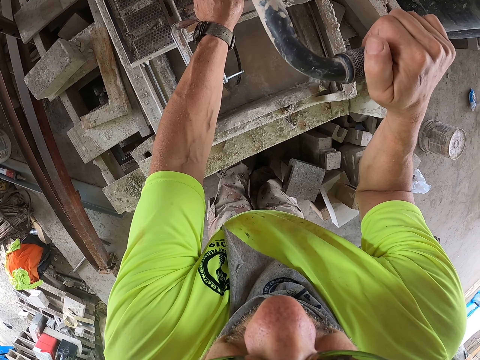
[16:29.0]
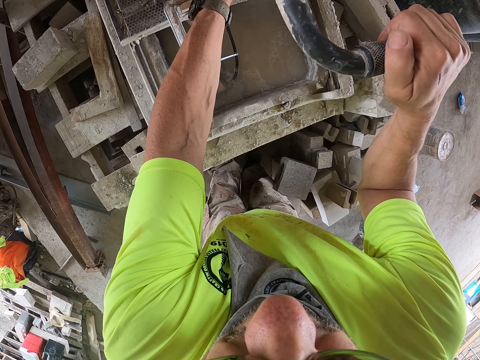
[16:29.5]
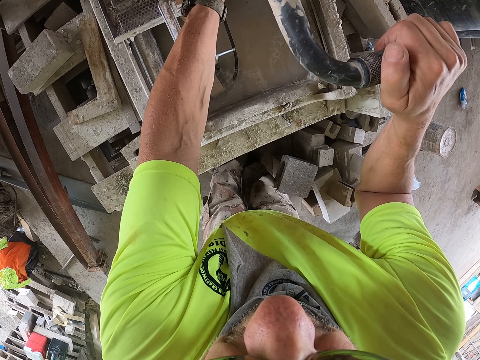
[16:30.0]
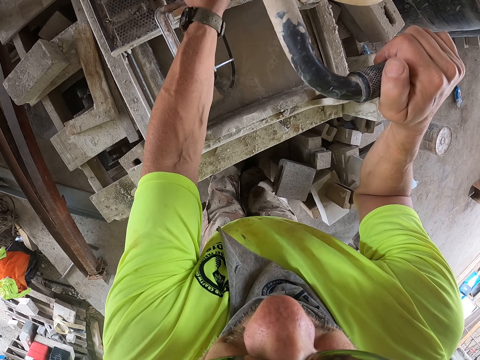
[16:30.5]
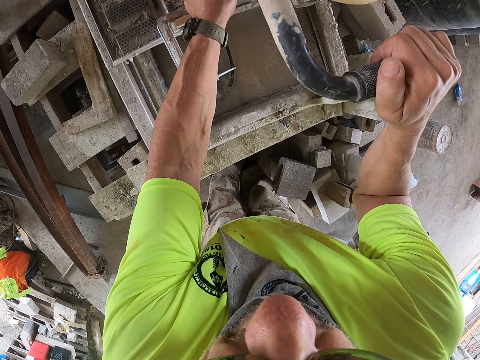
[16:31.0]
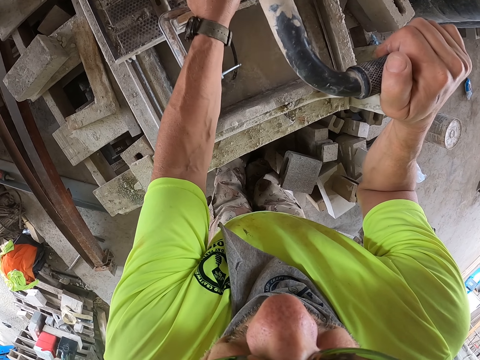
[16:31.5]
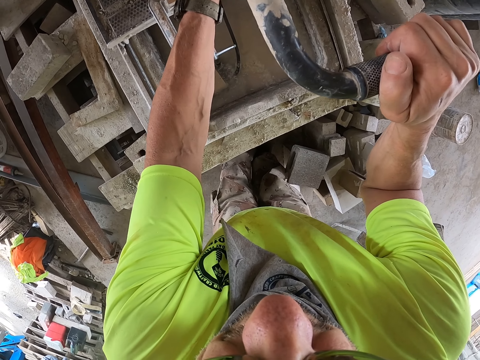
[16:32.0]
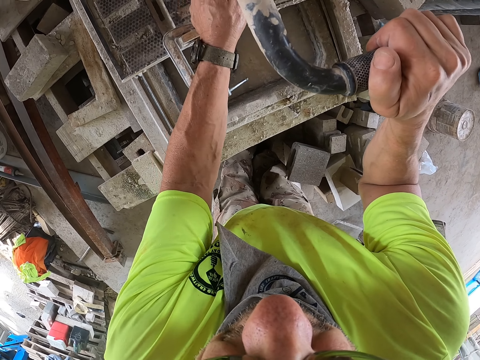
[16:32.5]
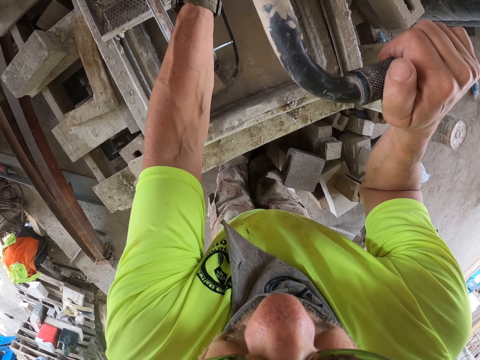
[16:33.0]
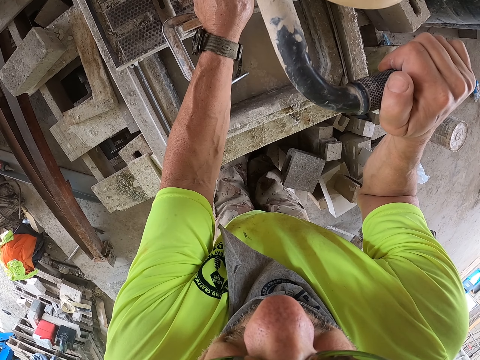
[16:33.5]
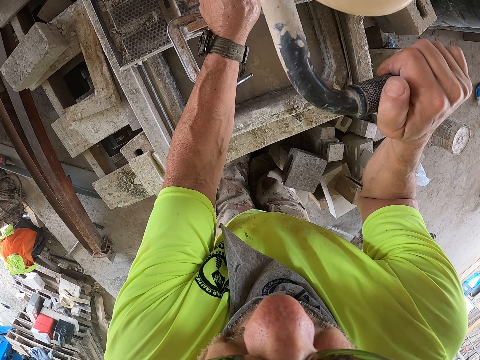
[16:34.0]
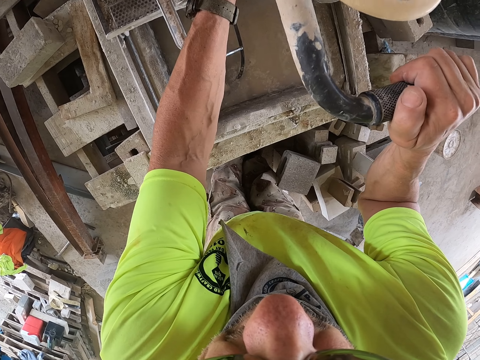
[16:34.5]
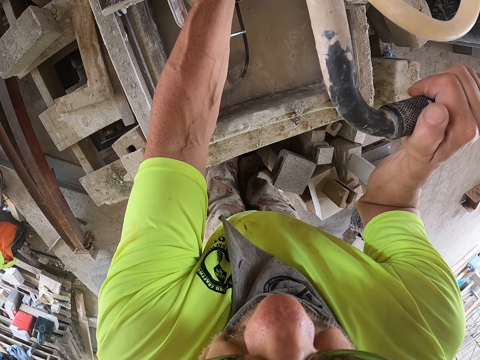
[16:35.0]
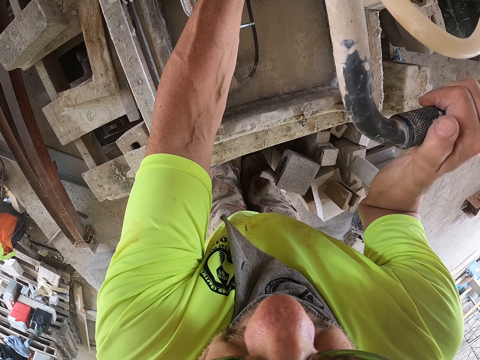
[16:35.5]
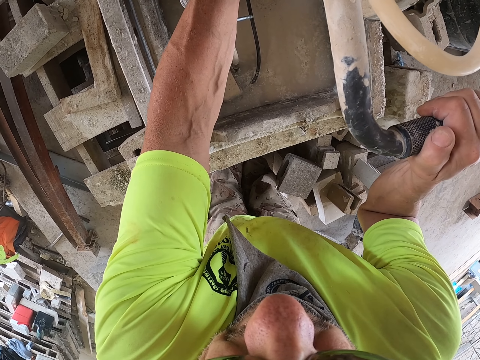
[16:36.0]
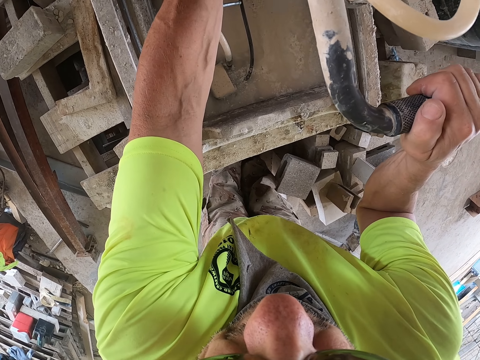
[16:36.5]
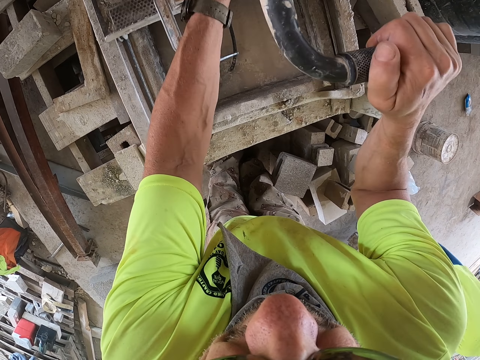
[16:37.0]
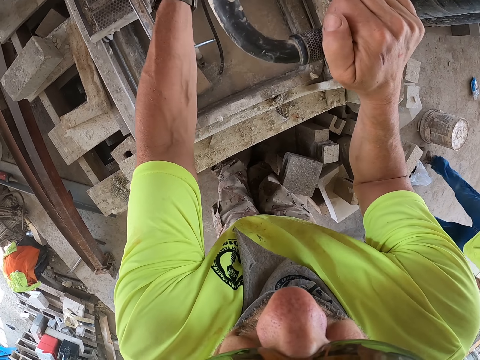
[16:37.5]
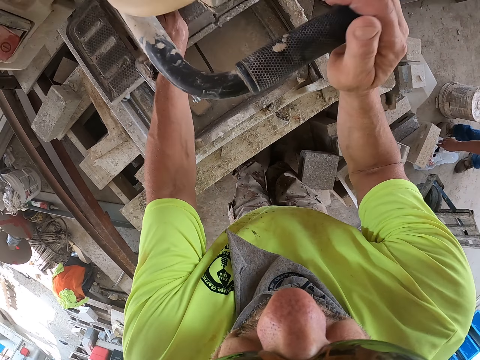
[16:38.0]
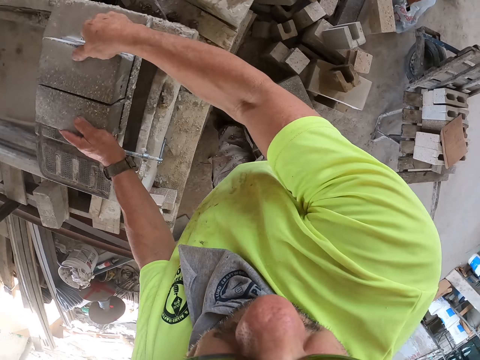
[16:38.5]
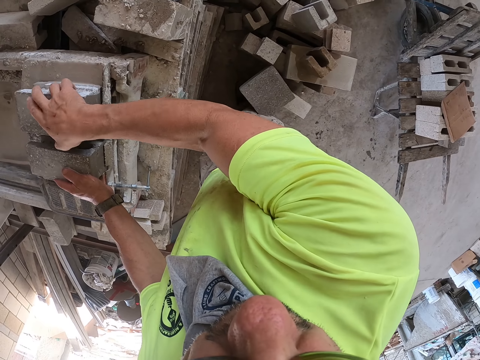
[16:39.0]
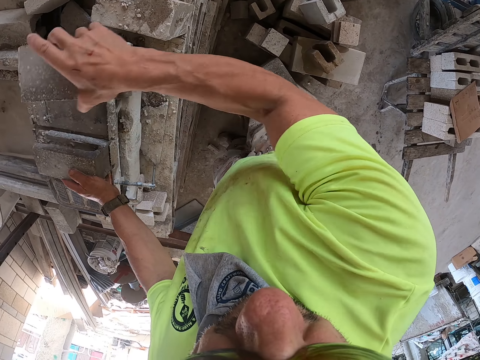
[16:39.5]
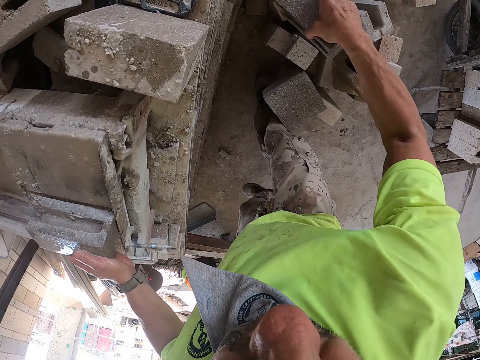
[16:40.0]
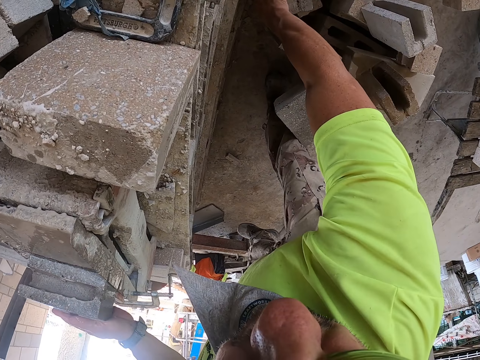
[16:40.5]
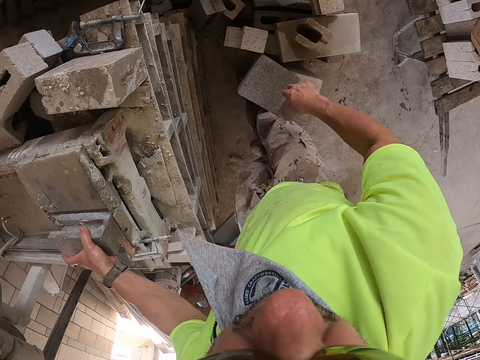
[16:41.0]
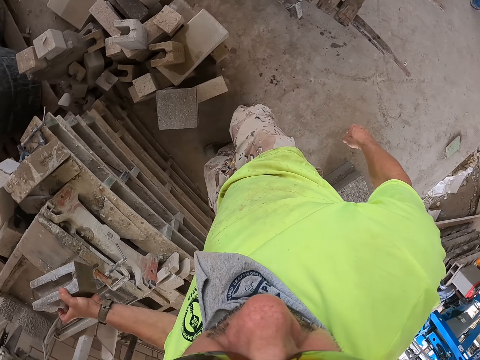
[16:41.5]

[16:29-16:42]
A man walks on the other side. The man picks the brick. The camera wearer holds the bricks. They pick the brick from the machine. They place the brick on a brick. They hold the brick. They pick the brick from the machine.
